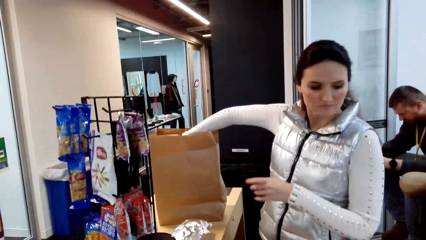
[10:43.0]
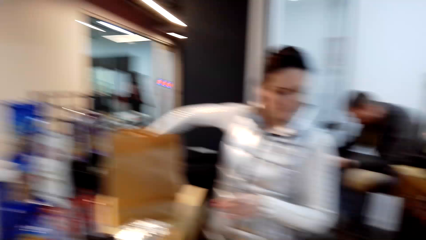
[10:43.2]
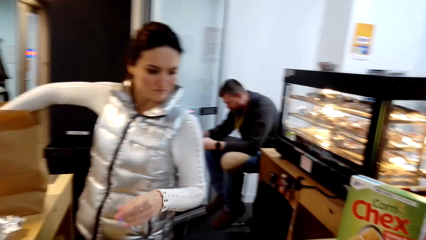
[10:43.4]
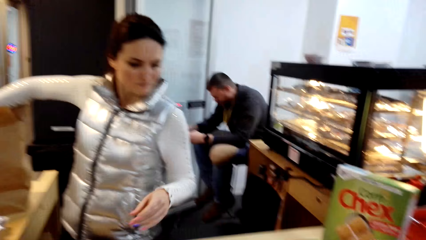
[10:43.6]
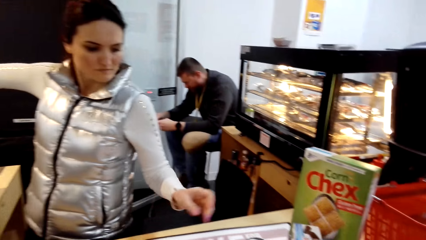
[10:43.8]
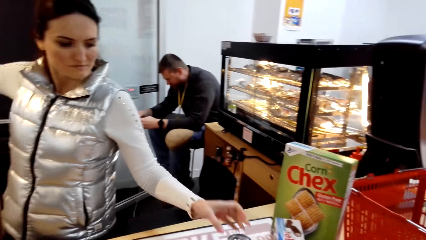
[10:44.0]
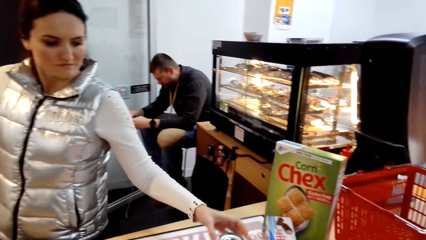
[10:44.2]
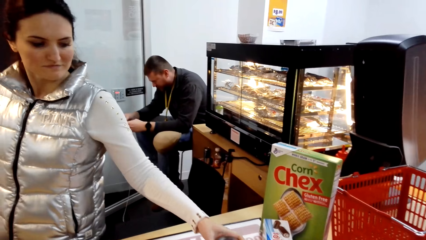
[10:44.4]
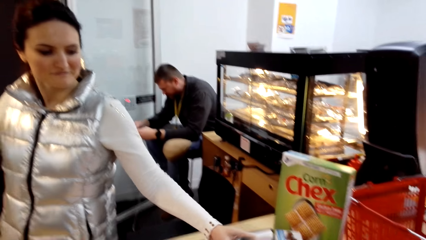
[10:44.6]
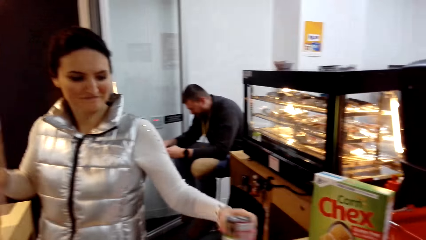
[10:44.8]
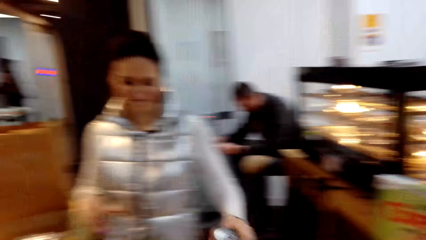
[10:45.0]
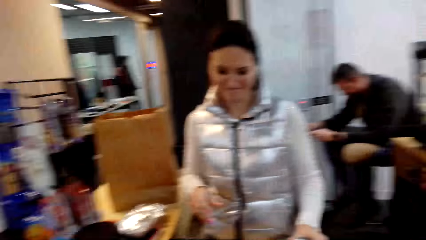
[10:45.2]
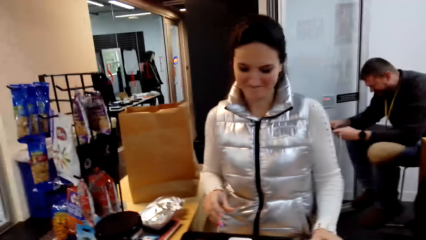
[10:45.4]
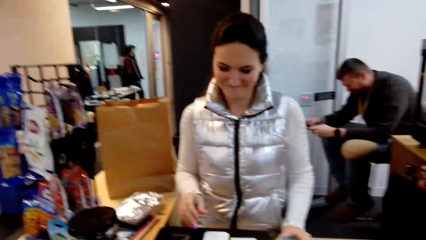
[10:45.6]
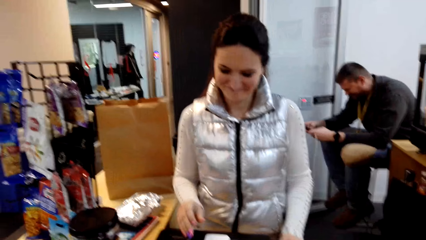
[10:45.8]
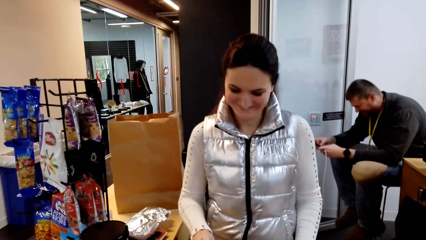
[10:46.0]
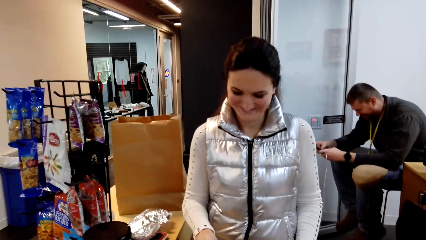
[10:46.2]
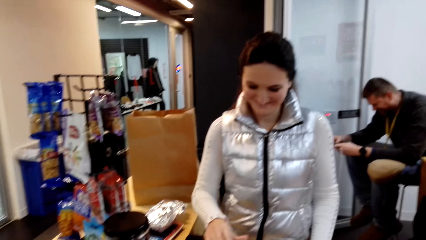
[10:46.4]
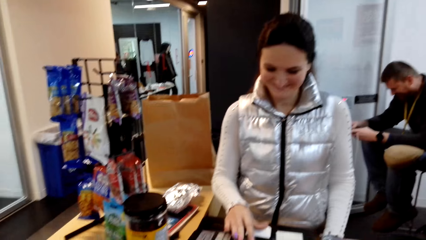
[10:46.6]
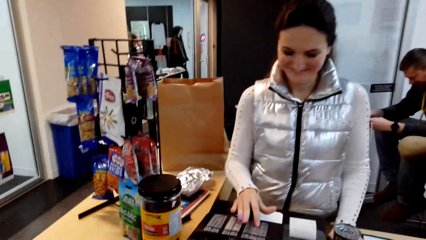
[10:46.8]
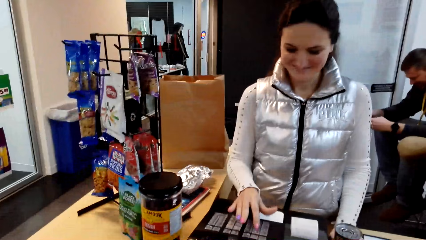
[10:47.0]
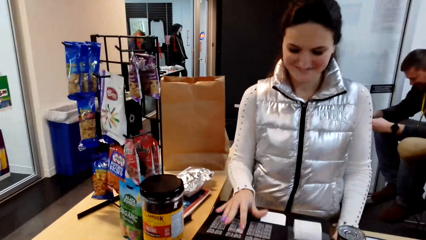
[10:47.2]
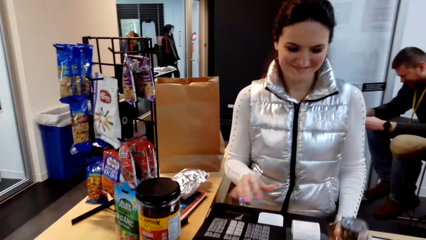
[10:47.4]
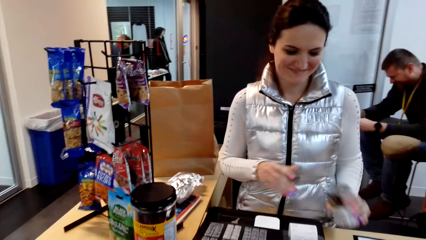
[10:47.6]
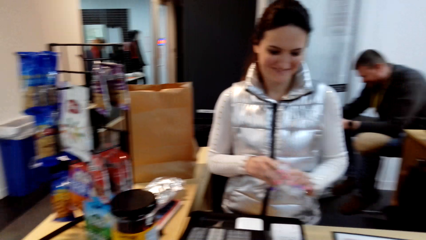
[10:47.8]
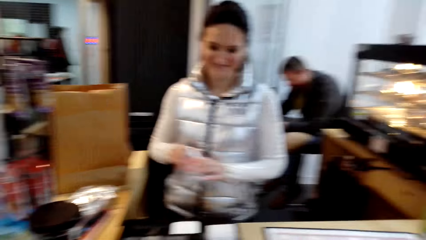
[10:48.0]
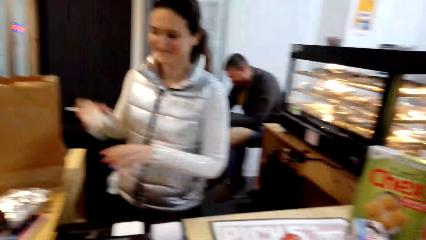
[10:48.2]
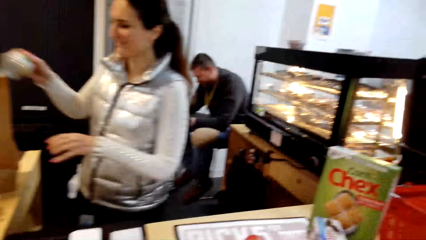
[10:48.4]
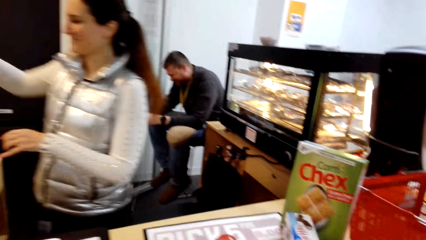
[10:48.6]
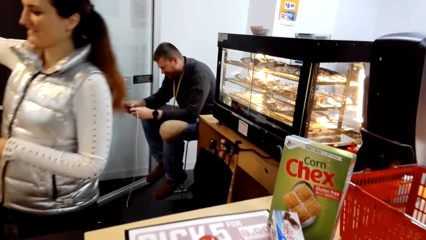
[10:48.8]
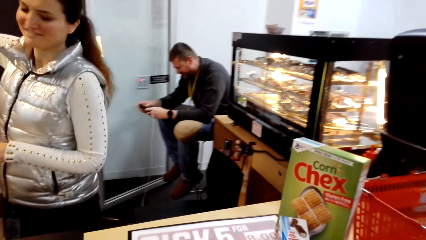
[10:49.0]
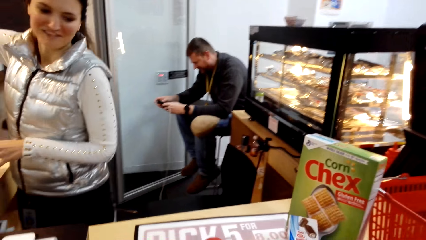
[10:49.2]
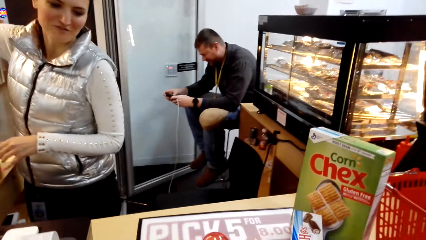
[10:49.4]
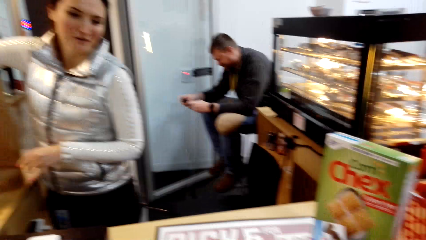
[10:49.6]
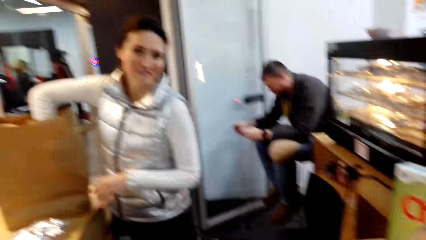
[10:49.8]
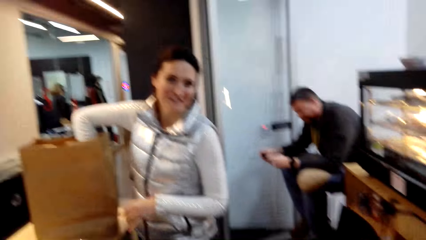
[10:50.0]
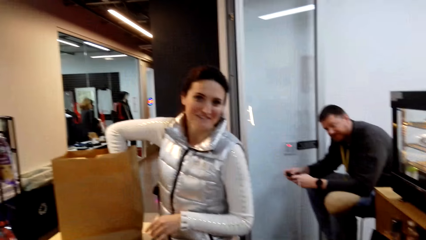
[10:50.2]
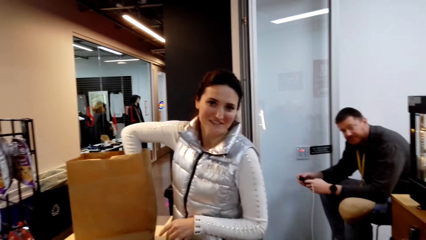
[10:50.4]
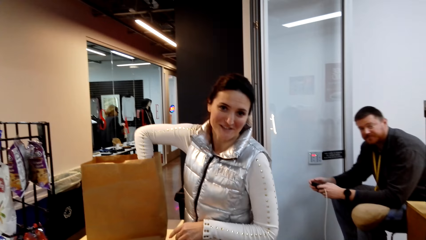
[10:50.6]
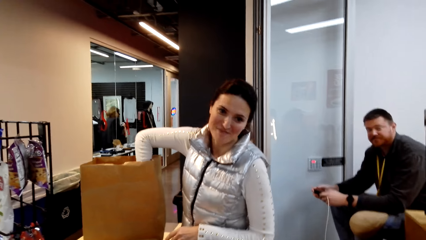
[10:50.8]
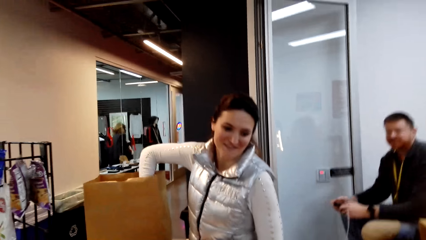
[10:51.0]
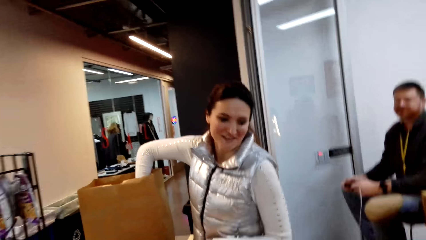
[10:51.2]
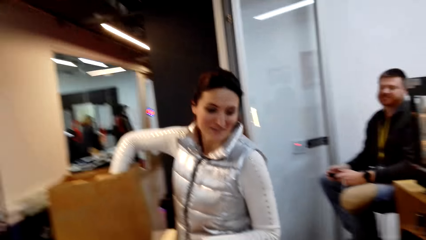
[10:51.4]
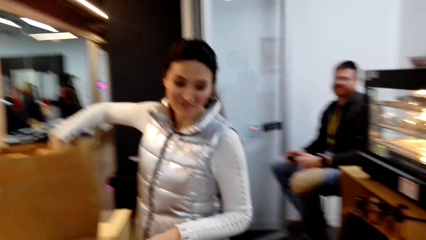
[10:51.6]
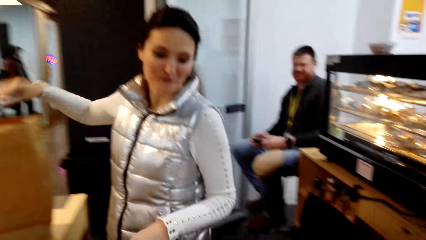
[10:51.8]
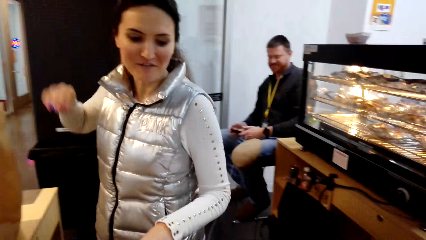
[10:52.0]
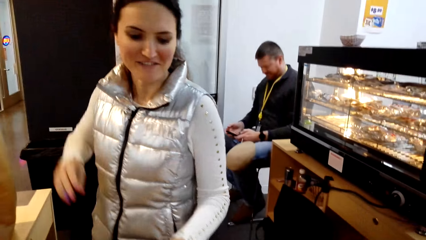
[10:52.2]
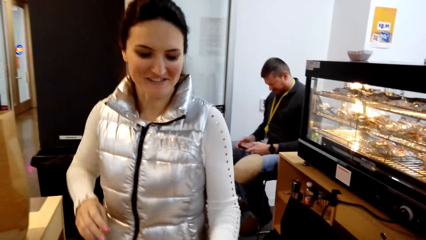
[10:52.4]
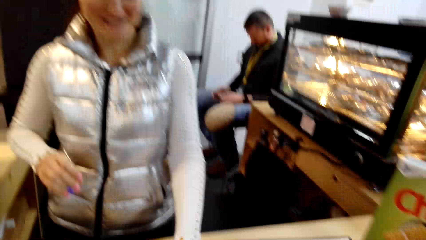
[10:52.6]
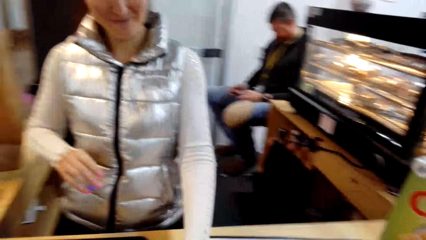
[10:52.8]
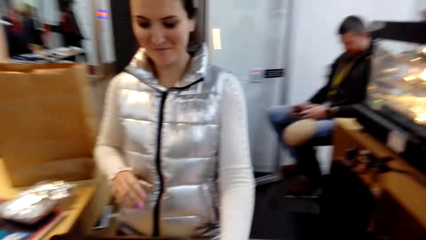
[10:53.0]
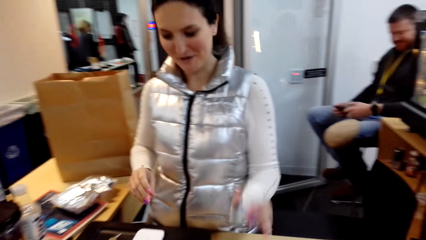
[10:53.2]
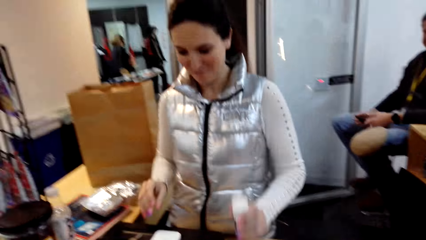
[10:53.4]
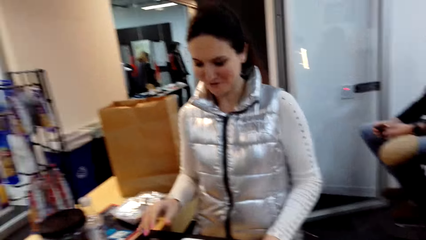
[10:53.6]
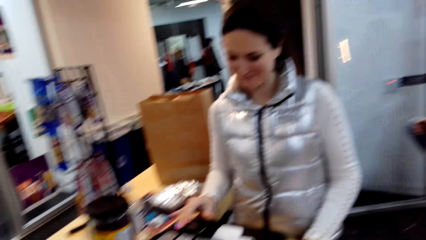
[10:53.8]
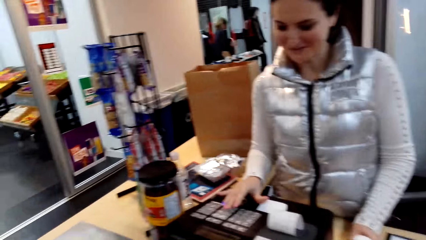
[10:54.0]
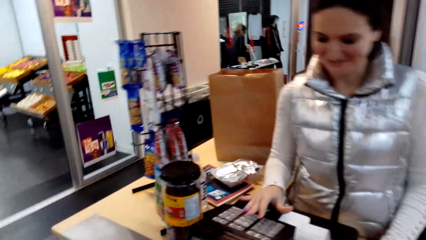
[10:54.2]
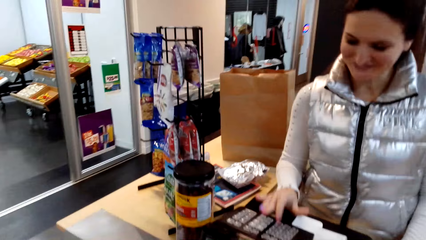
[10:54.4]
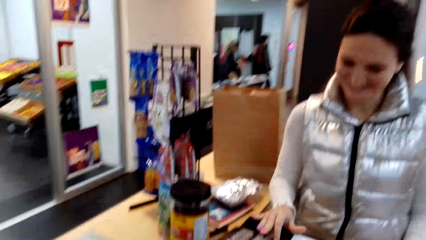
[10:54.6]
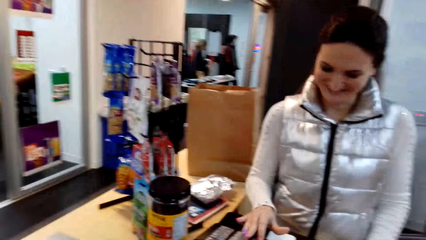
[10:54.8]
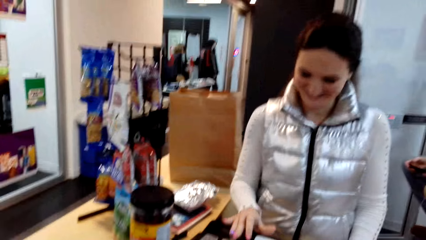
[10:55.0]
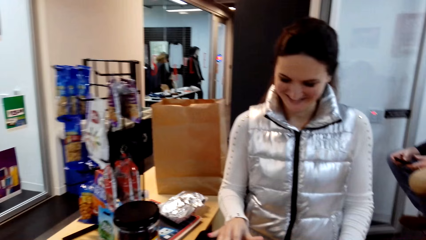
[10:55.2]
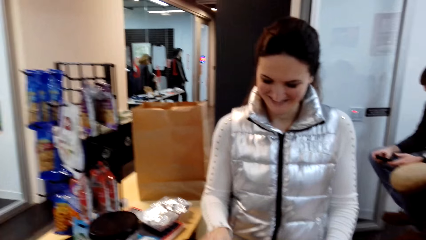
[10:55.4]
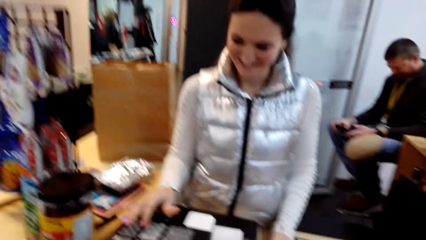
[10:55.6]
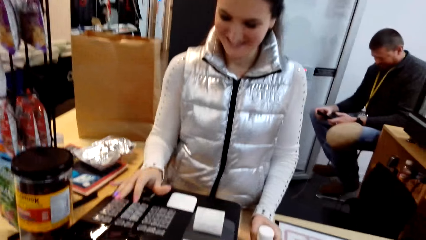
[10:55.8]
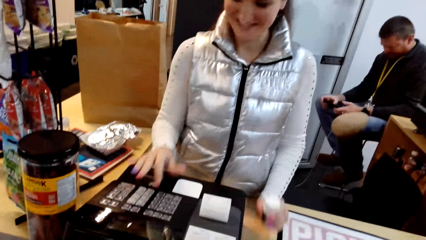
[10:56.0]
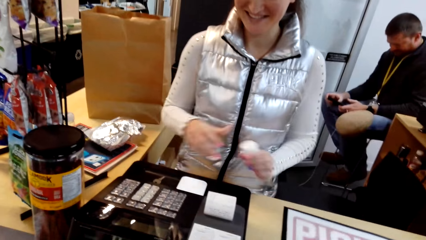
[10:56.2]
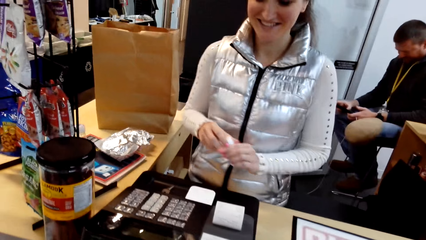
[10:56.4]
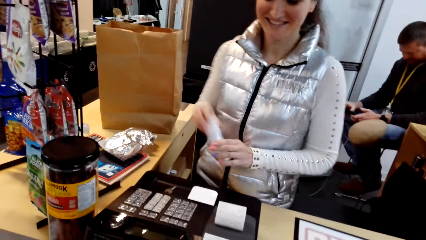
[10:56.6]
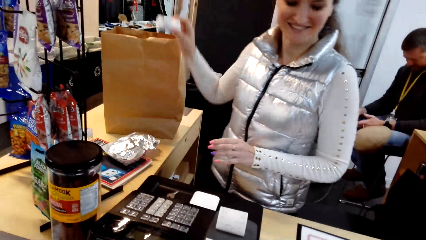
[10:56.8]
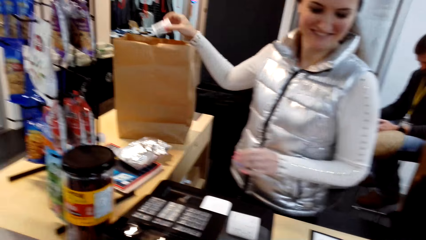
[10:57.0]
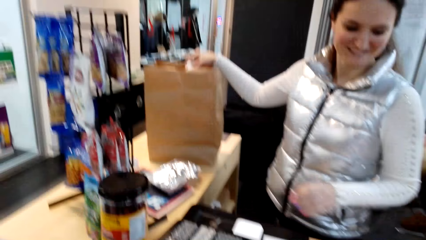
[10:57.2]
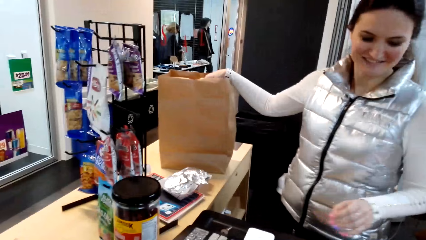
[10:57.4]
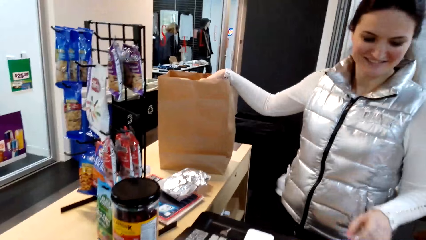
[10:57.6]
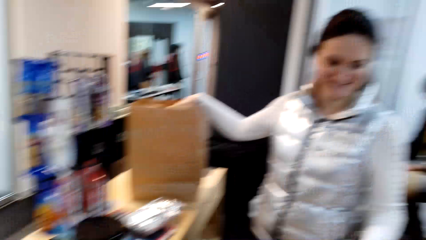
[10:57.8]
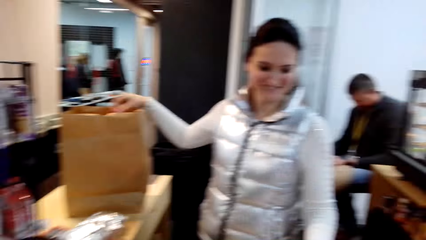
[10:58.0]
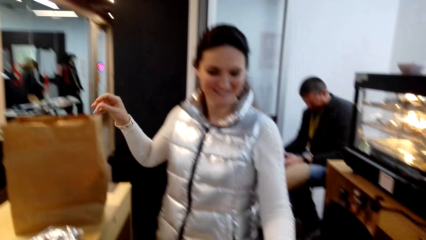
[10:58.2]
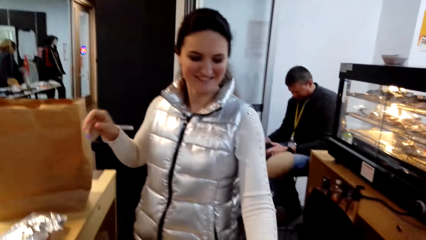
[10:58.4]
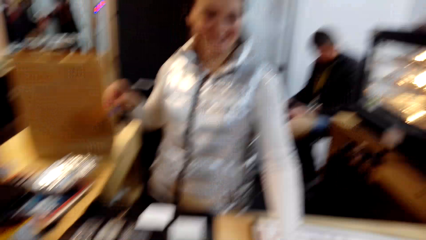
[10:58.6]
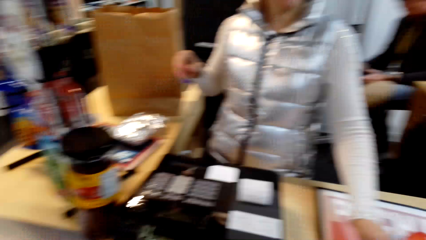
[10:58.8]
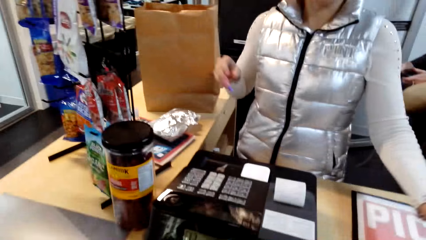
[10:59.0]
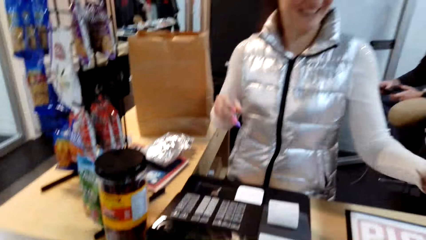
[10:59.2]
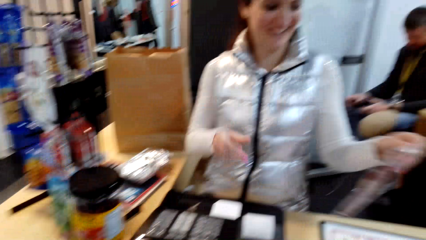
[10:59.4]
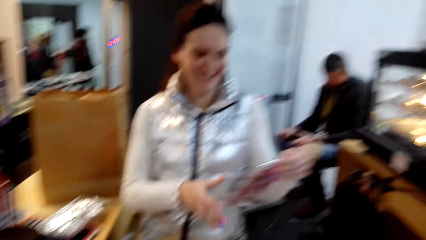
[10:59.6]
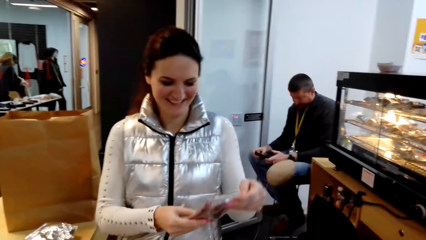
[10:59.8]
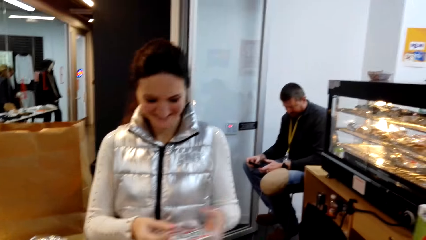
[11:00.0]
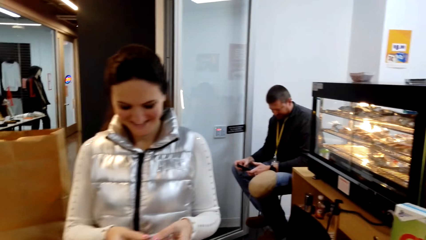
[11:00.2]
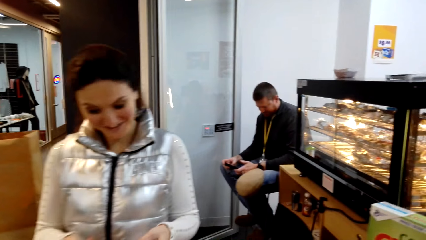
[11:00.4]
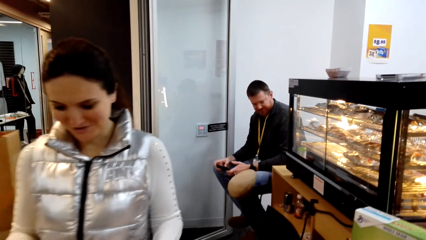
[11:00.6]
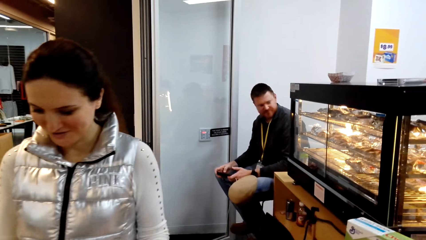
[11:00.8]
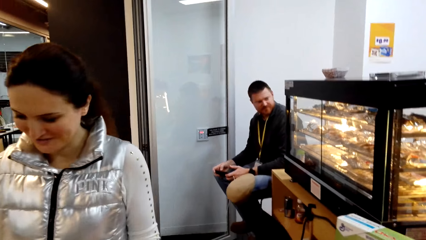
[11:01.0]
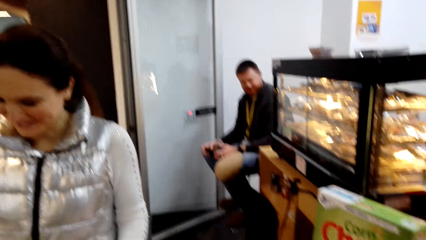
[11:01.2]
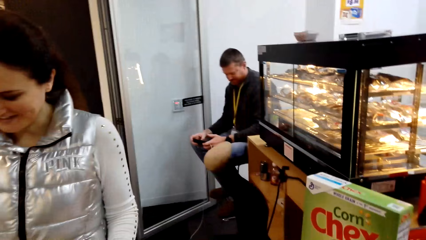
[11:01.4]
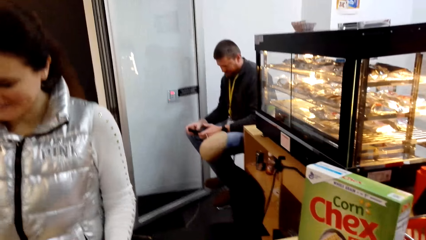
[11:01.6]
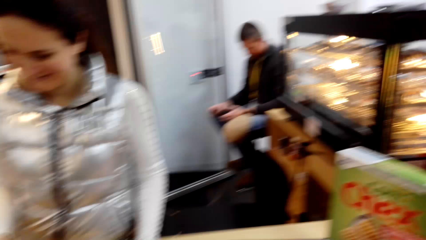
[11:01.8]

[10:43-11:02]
The lady picks up the packet. The lady operates the machine. The lady passes the packet to the right hand. The lady puts the sachet in the paper bag. The lady looks at the camera wearer. The lady operates the machine. The lady passes the container to the right hand and puts the container in the bag. The lady picks up the package and looks at the package. The camera wearer looks around. A person operates on the phone.
